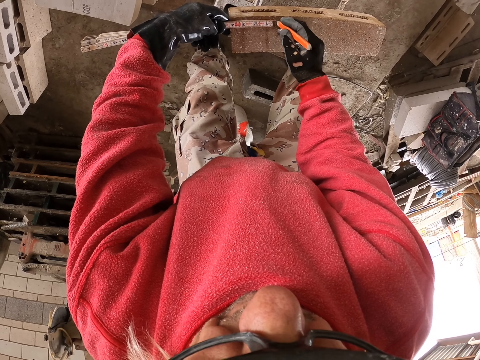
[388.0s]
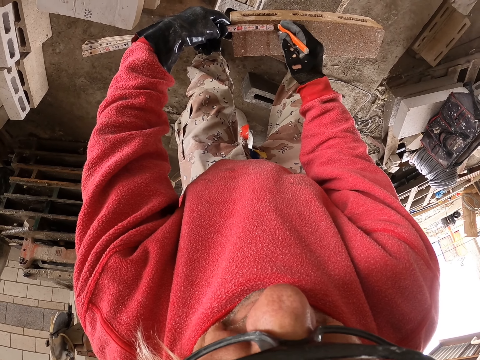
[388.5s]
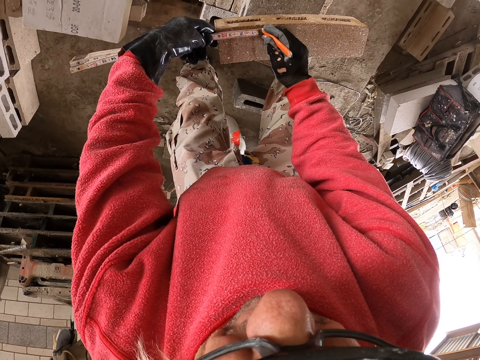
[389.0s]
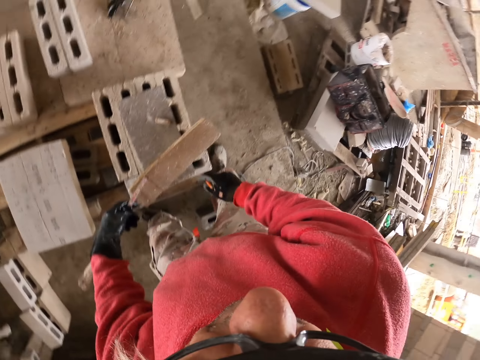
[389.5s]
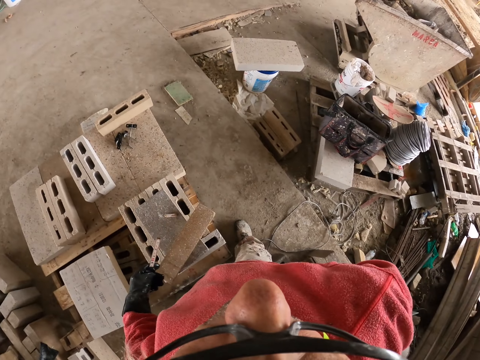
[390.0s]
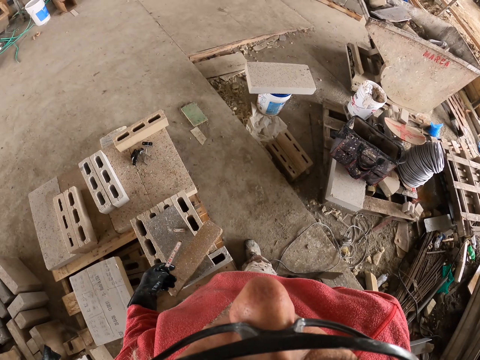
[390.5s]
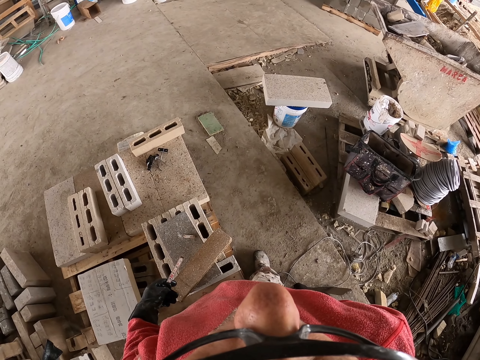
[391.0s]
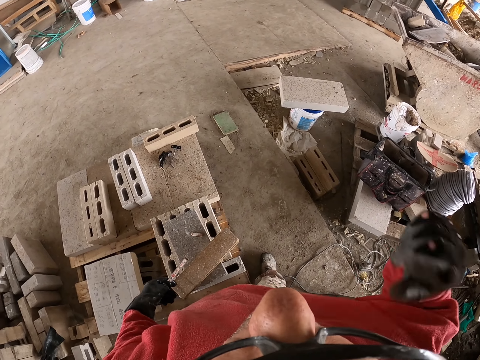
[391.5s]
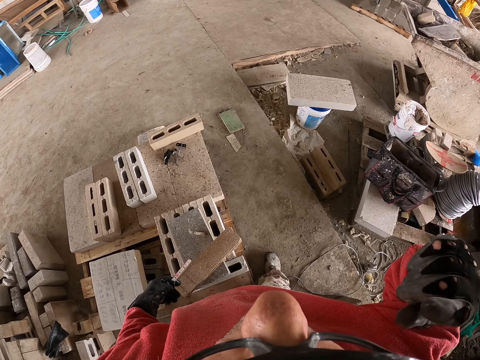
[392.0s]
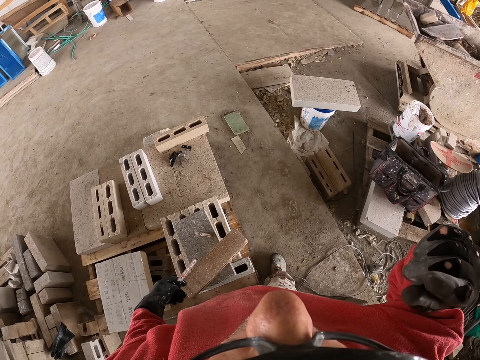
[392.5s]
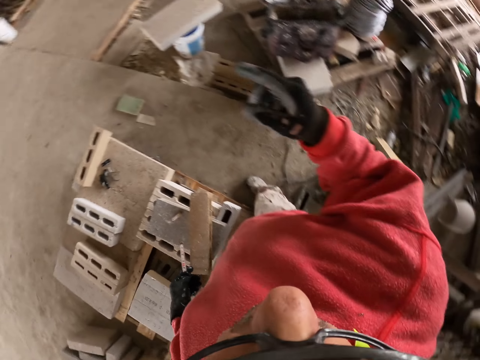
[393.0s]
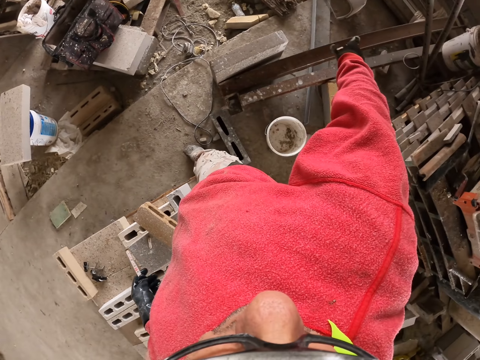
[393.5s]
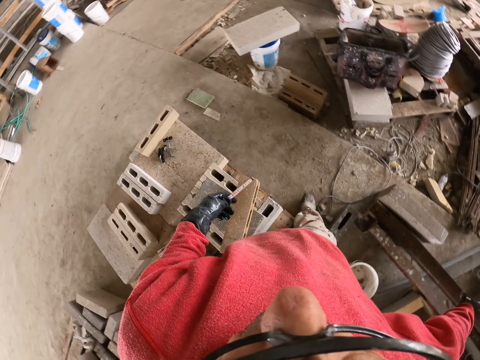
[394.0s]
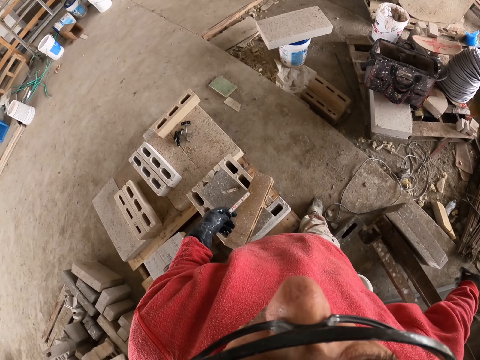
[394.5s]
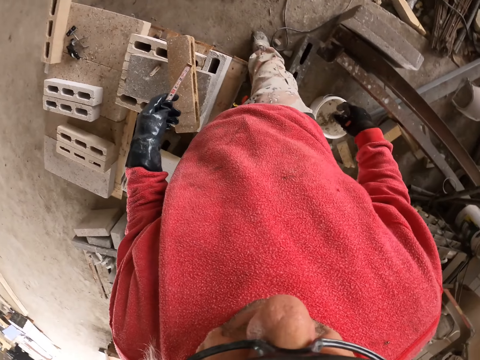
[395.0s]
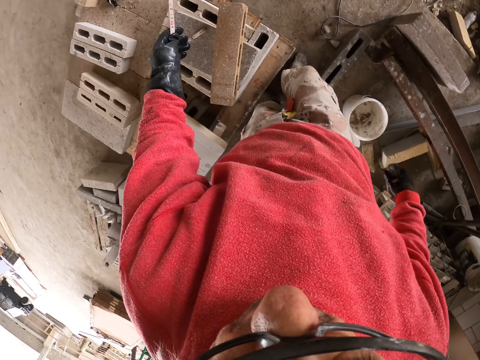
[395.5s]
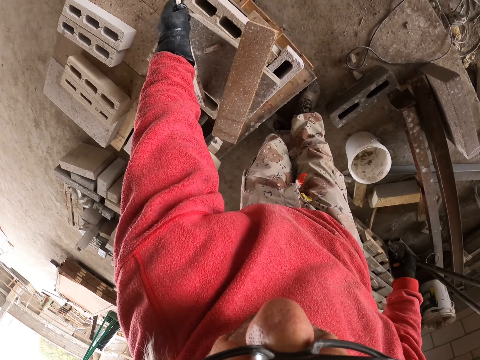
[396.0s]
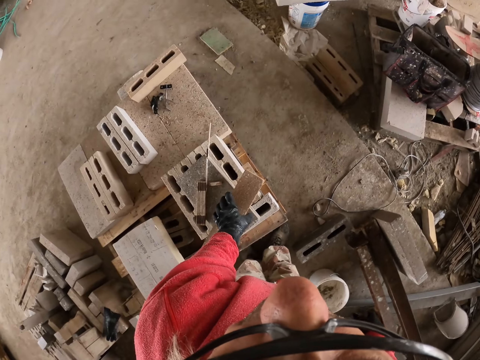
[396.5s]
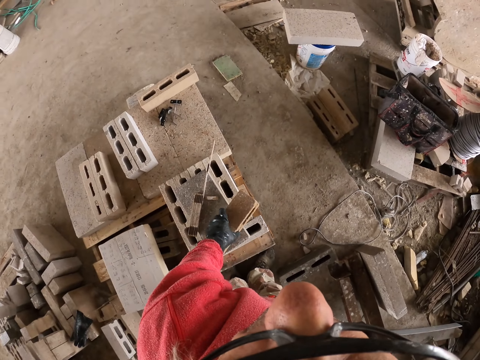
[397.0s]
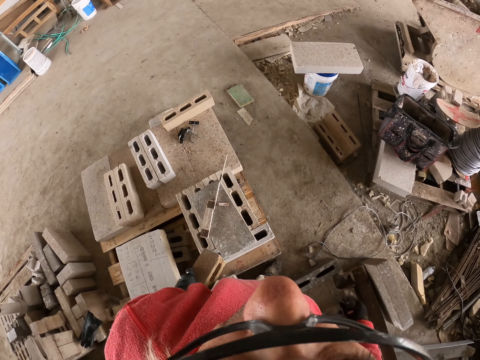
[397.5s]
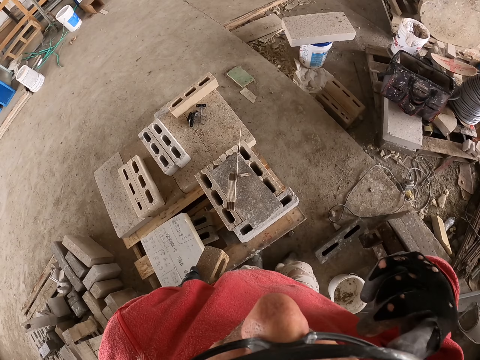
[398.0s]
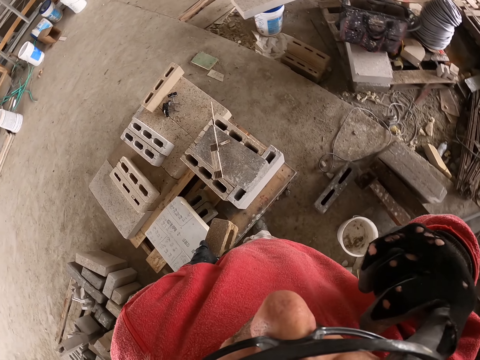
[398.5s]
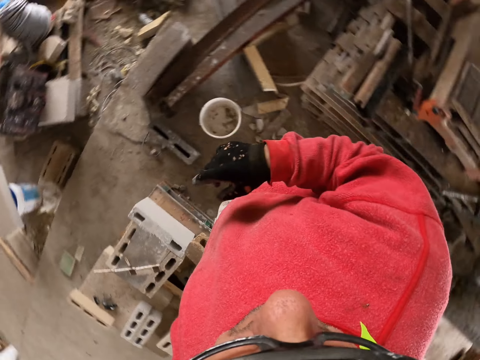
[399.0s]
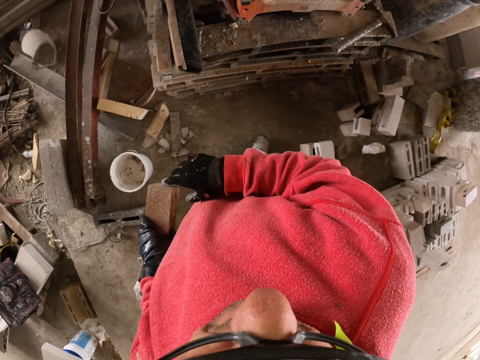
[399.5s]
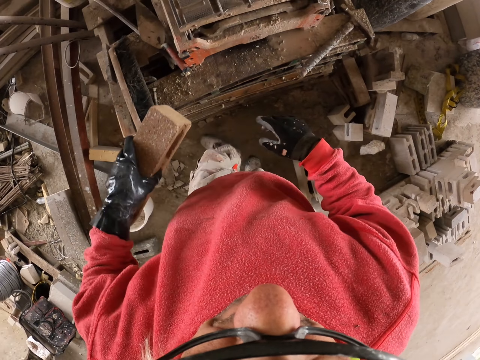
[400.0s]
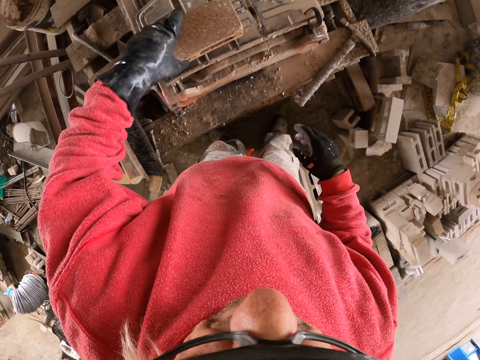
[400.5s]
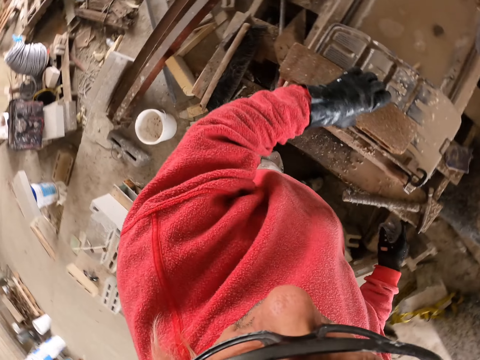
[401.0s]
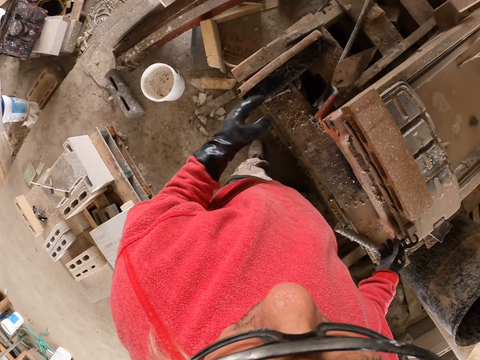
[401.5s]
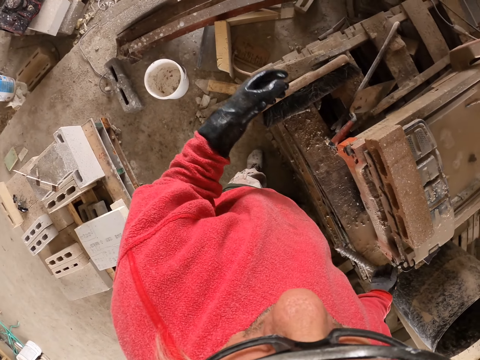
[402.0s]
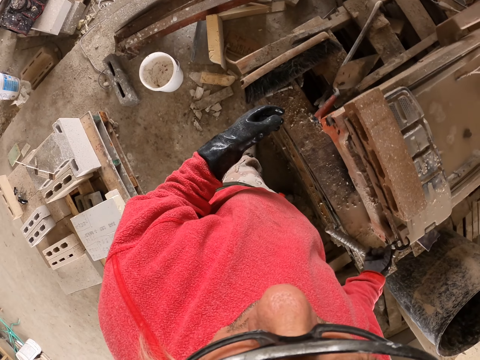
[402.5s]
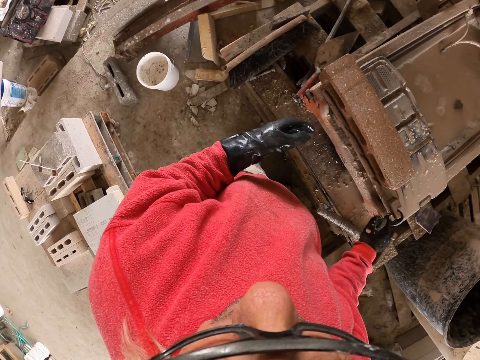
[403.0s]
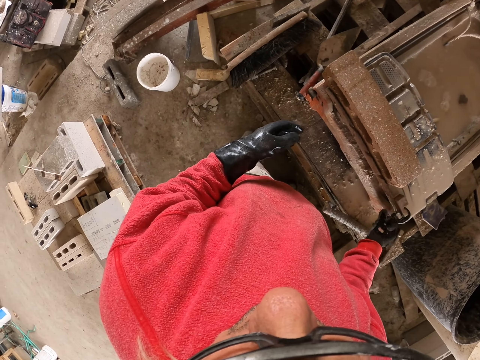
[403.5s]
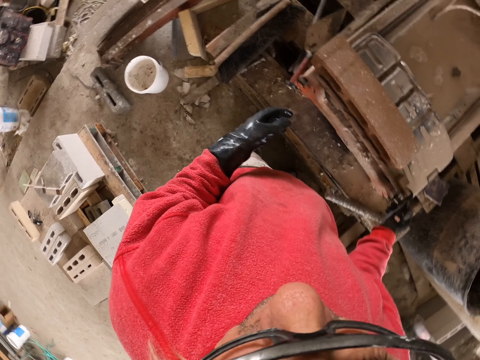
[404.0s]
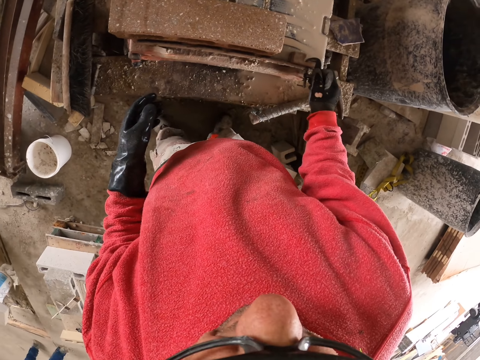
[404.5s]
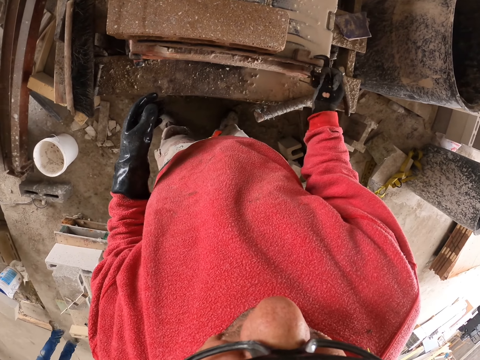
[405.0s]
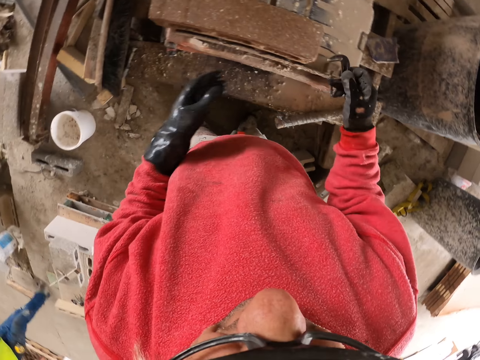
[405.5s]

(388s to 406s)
The camera wearer draws a mark on the concrete brick. They put the pencil in the pocket. They raise the right hand. They move around. They put the tape measure on something. They pick up something. They raise the right hand. They hold a concrete brick. They place the concrete brick on the brick cutter. They remove something.

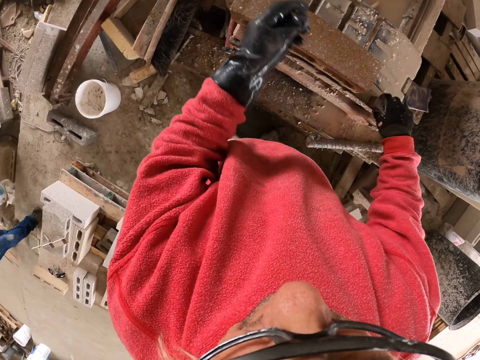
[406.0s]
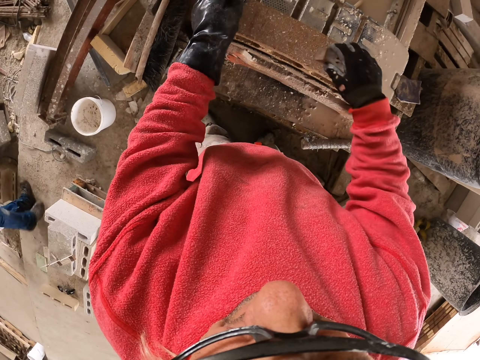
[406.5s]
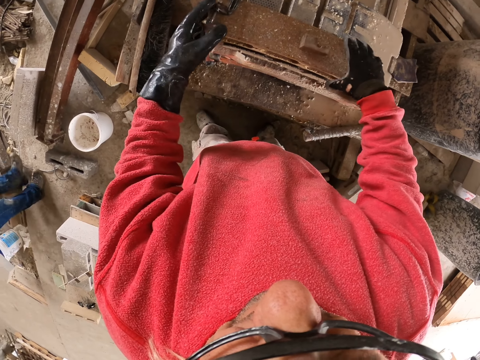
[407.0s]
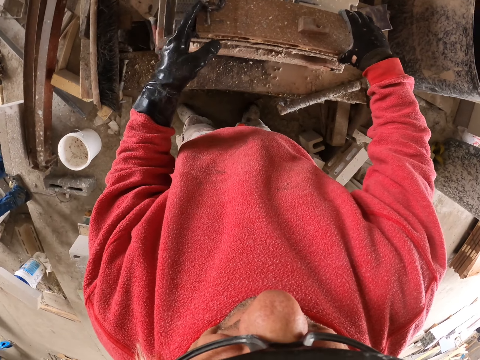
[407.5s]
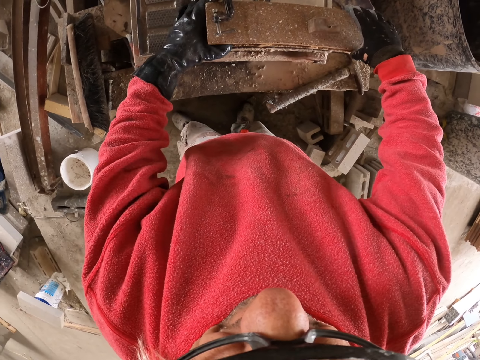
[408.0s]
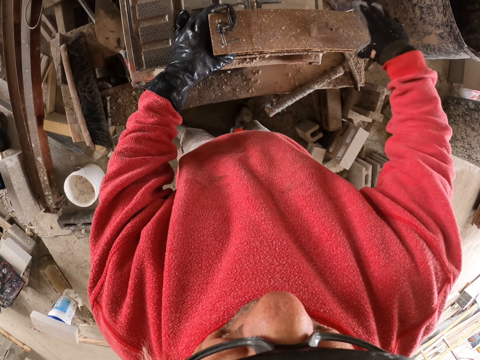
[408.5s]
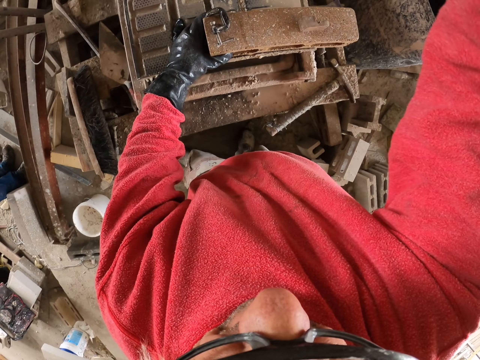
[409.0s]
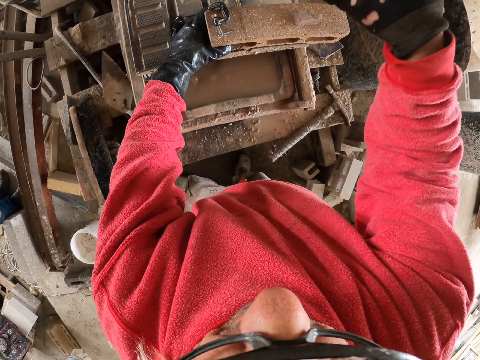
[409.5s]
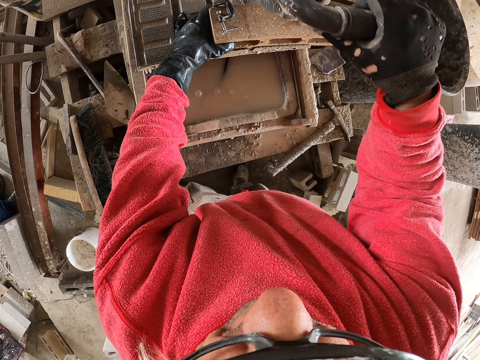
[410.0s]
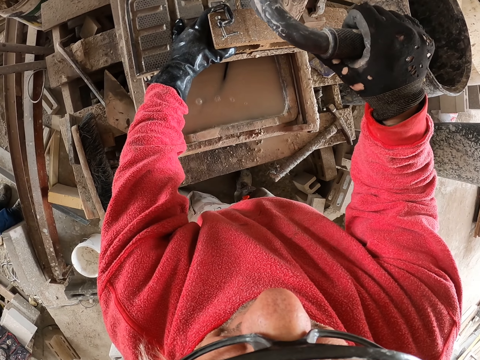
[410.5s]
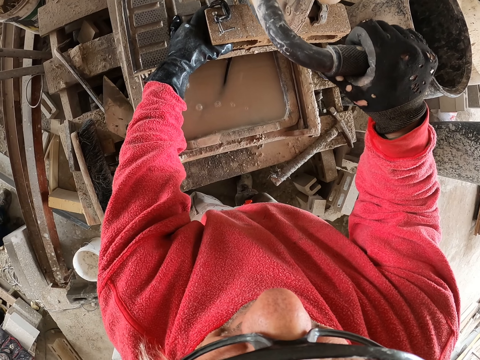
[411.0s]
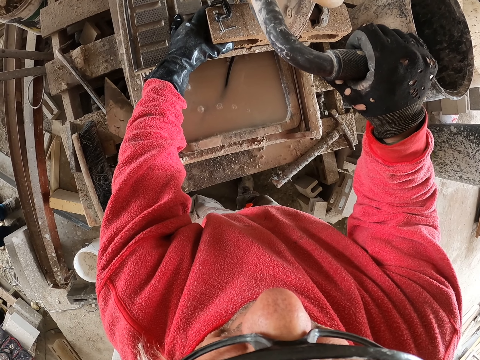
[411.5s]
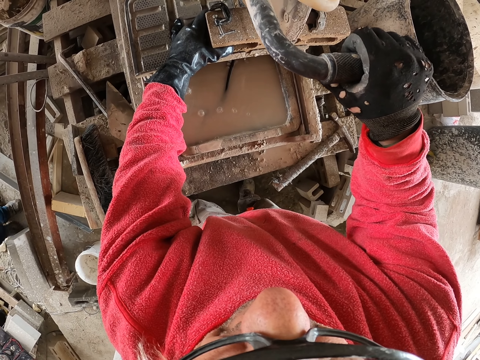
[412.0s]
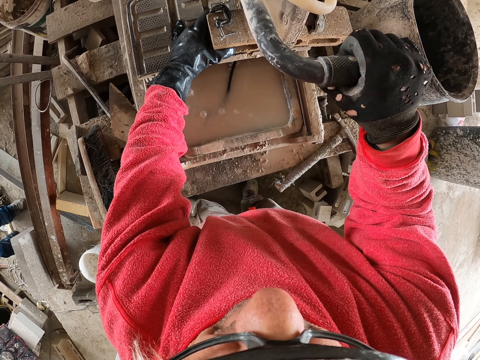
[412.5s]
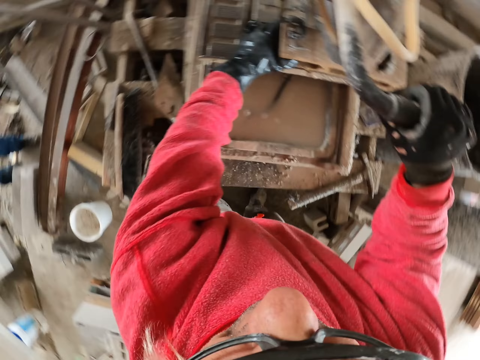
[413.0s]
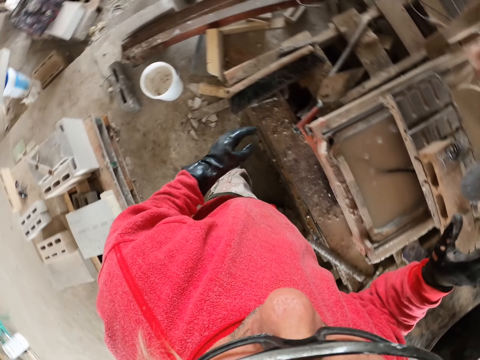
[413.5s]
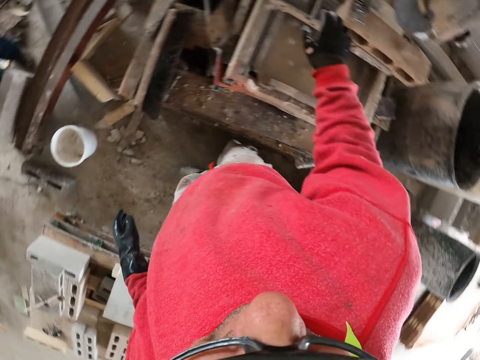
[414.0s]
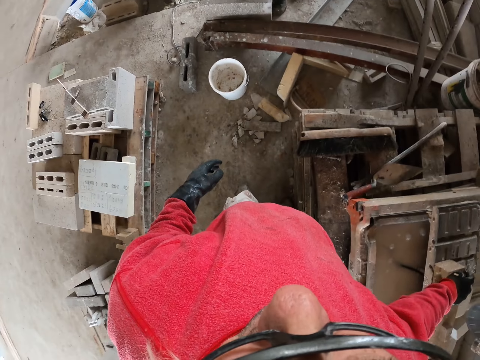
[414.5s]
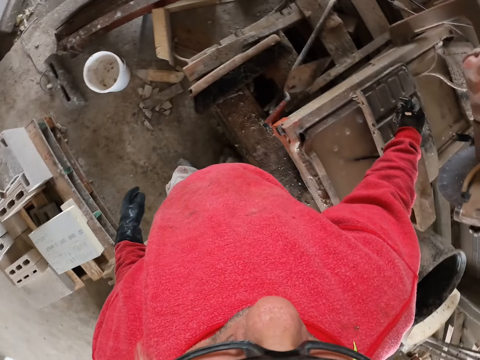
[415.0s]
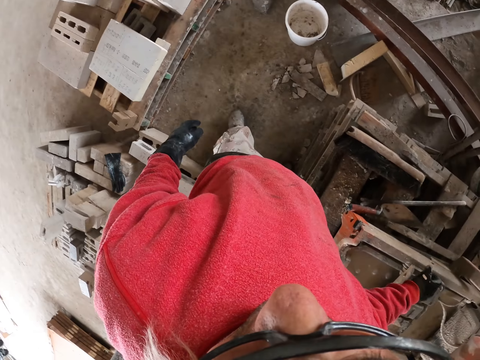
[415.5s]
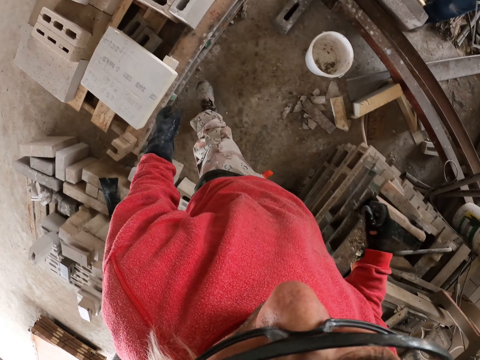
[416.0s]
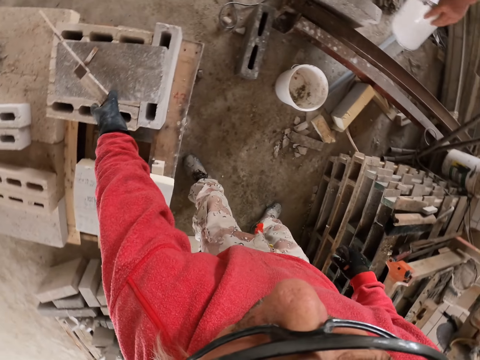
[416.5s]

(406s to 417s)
A man walks in the workshop. The camera wearer adjusts something. They cut the concrete brick. They turn to the left and look for a tape measure.
